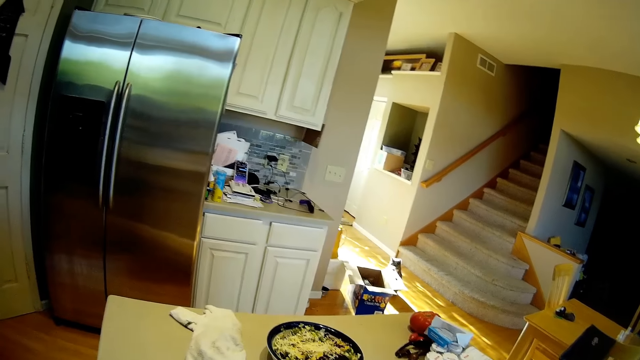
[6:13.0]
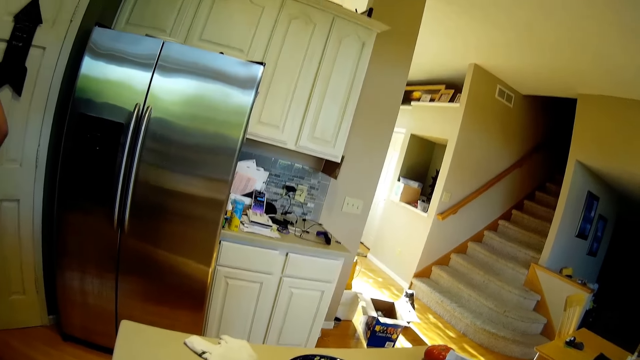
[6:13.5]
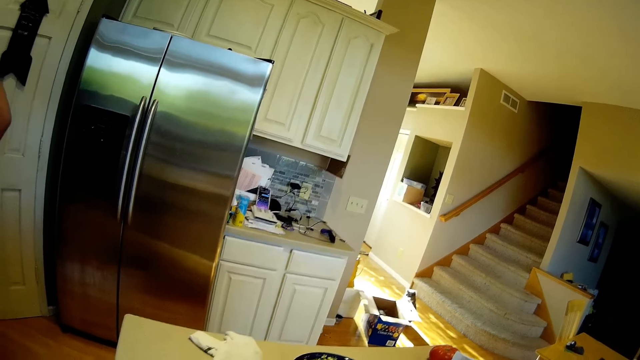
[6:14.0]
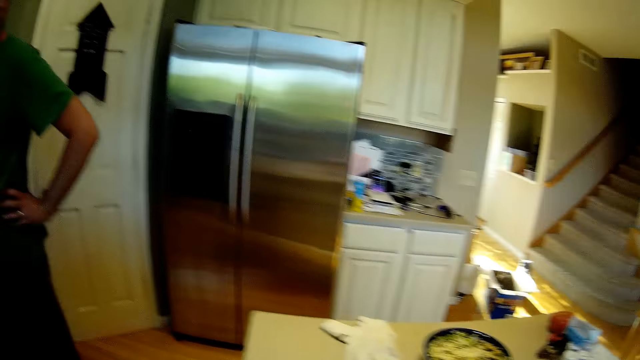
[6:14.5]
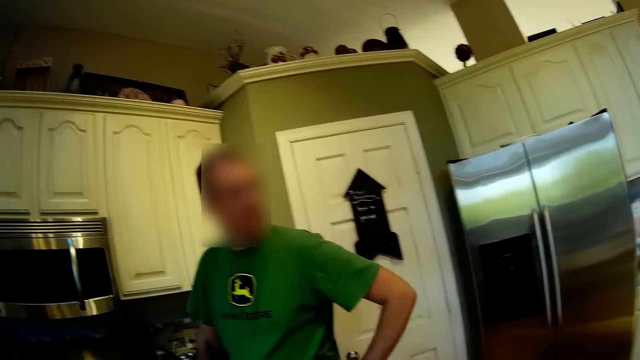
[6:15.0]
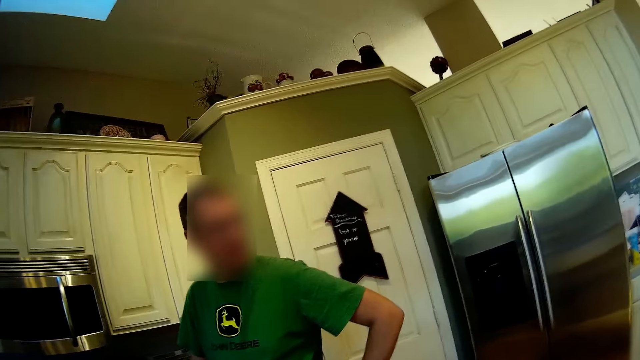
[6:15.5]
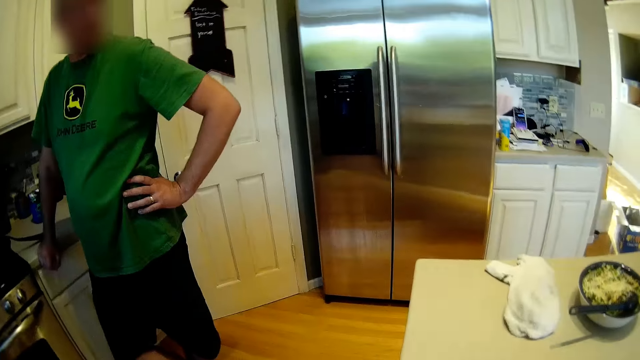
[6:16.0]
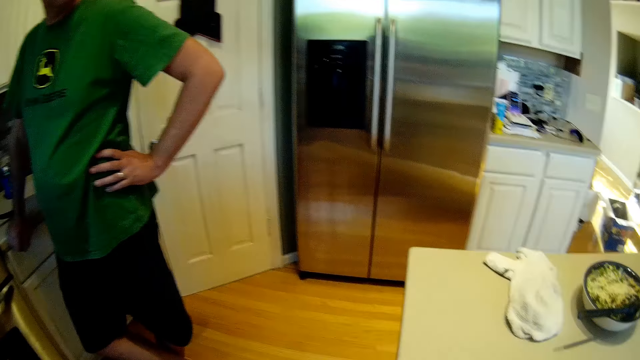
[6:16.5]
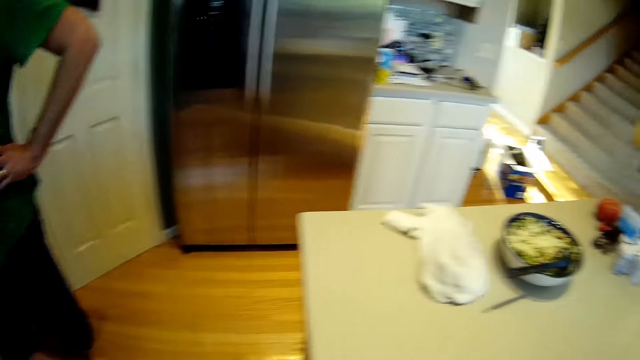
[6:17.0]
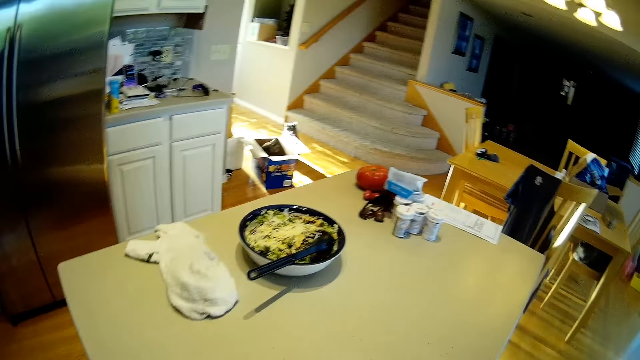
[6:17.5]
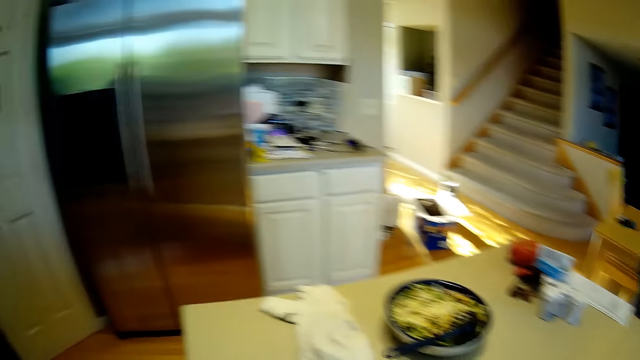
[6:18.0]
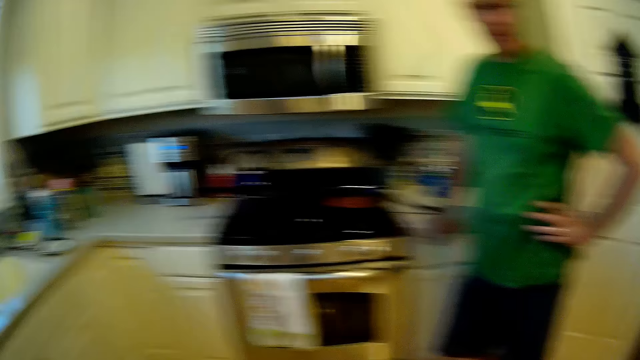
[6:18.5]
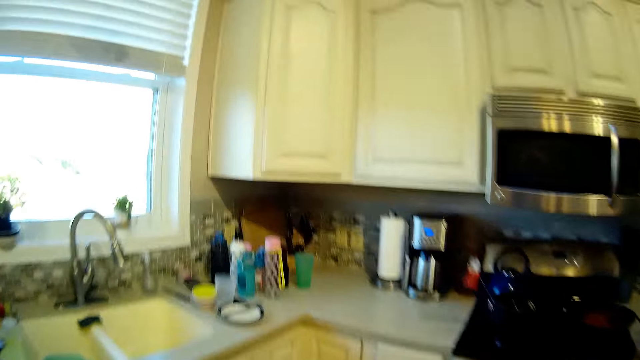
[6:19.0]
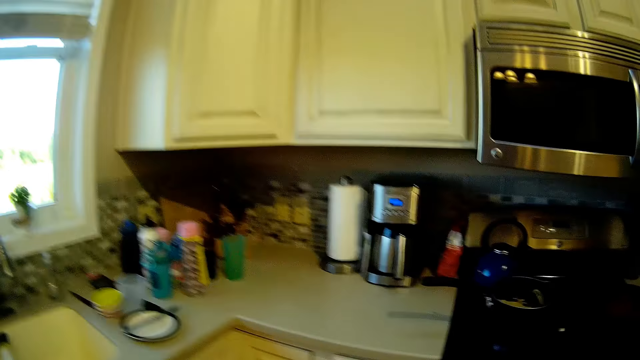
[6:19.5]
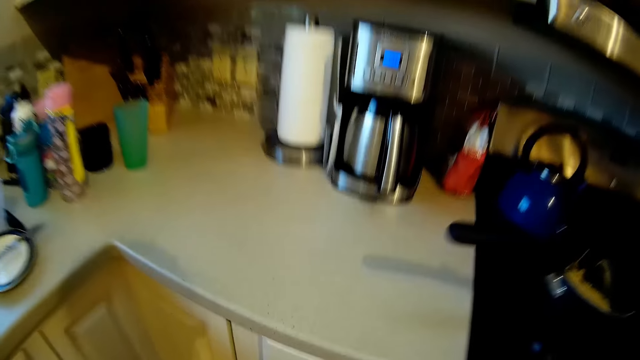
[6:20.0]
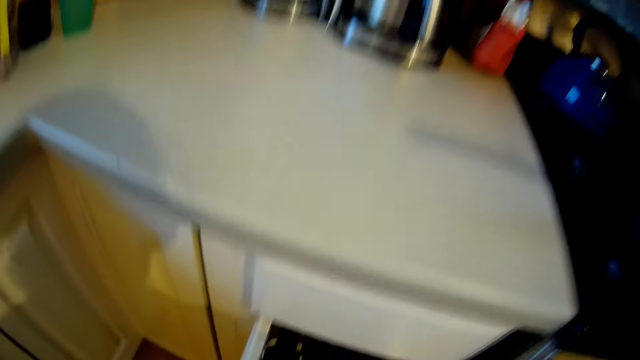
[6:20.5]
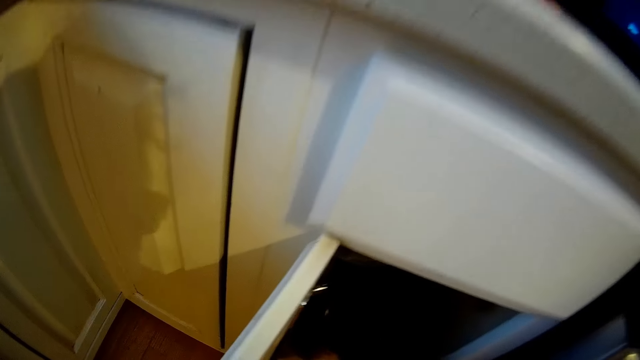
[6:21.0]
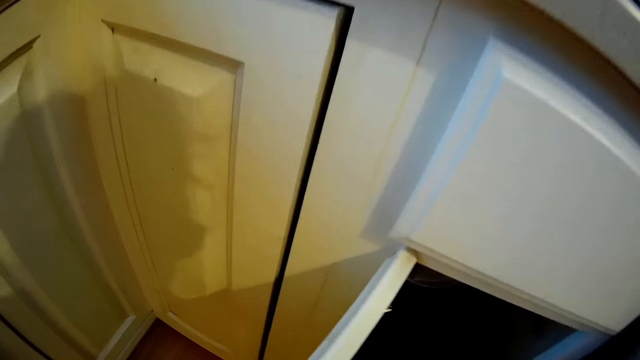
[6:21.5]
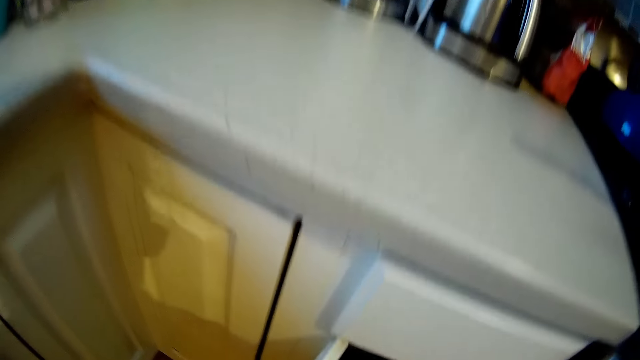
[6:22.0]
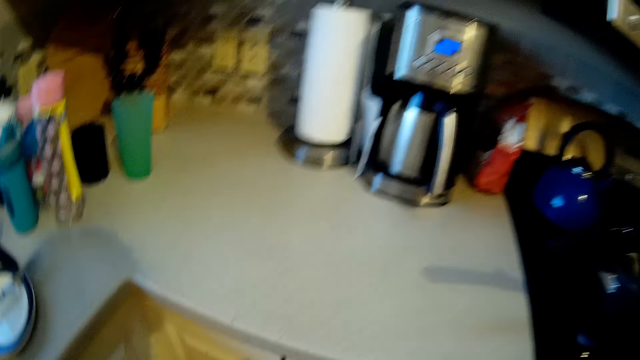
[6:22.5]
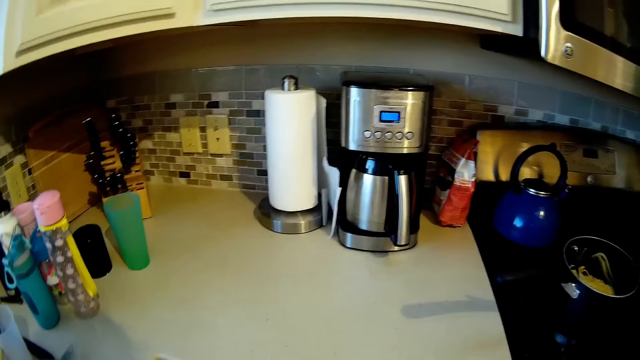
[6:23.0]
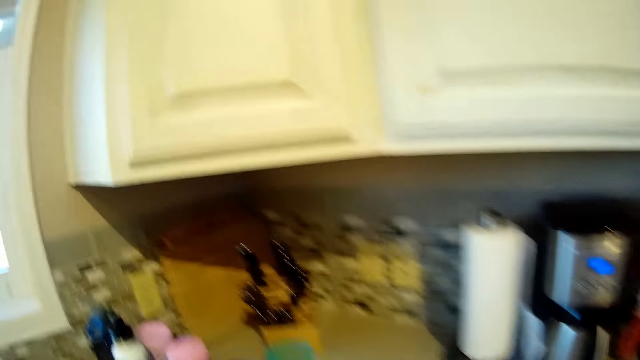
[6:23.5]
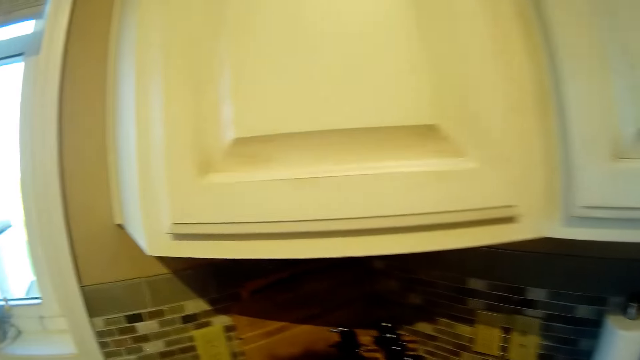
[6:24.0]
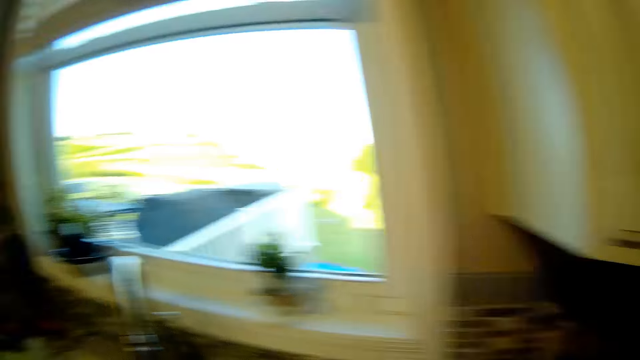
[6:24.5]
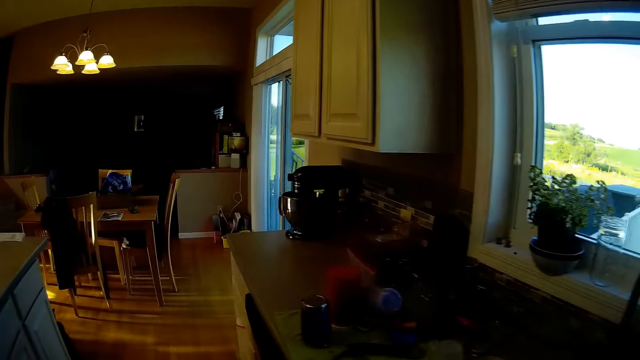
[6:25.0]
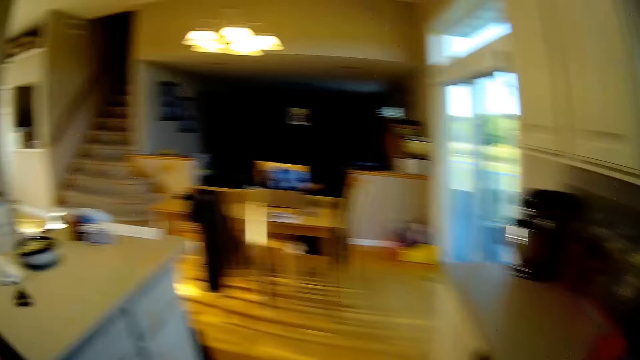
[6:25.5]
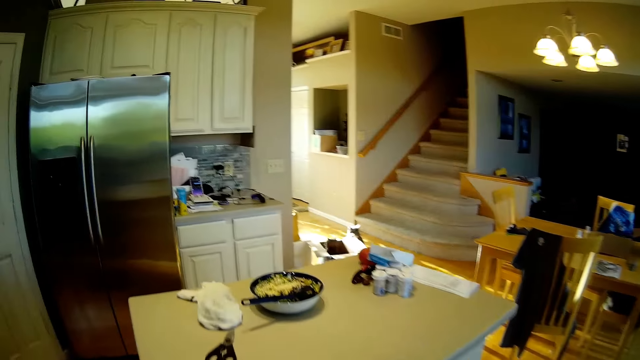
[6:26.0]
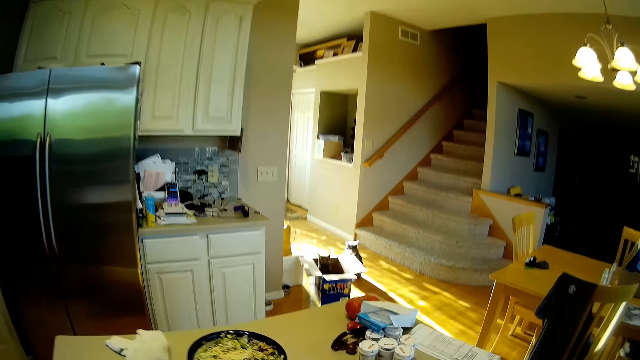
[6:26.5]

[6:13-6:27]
The camera wearer converses with the man. They look at the man. They turn around. They converse with the man. They look at the table. They walk in the kitchen to the cabinet. They open the cabinet. They pick up a tin. They close the cabinet. They walk in the kitchen to the table.

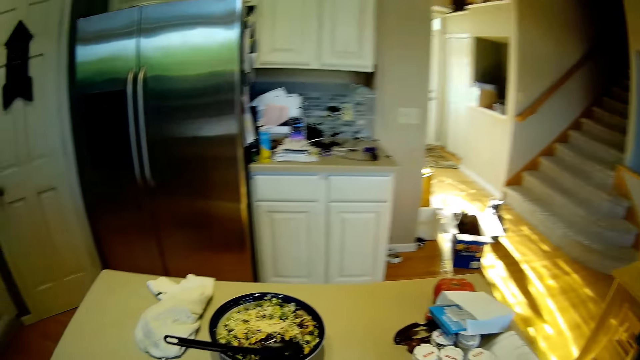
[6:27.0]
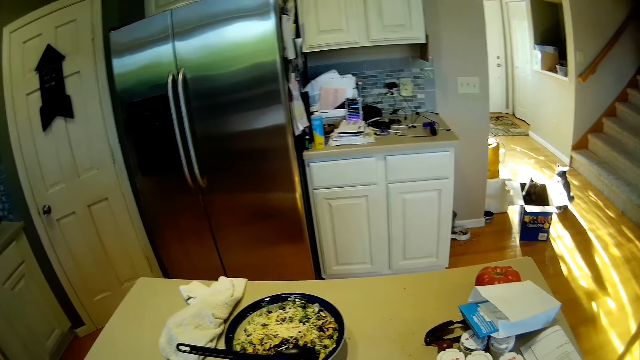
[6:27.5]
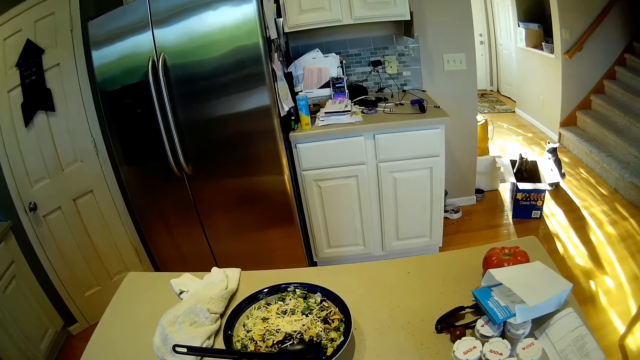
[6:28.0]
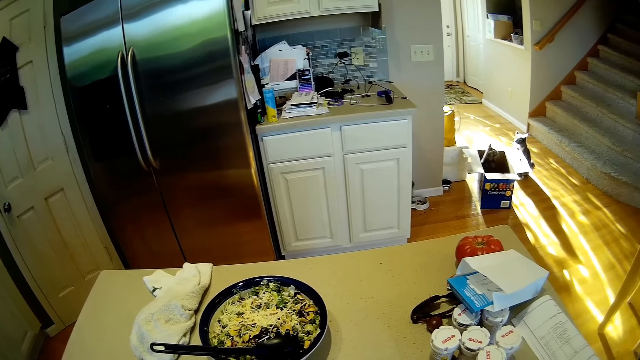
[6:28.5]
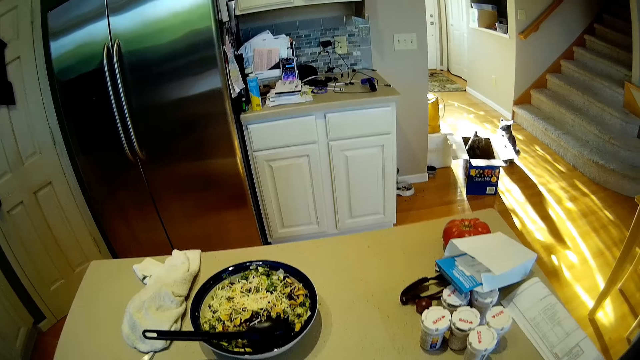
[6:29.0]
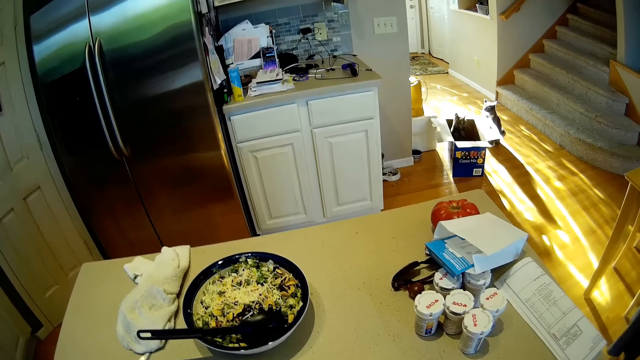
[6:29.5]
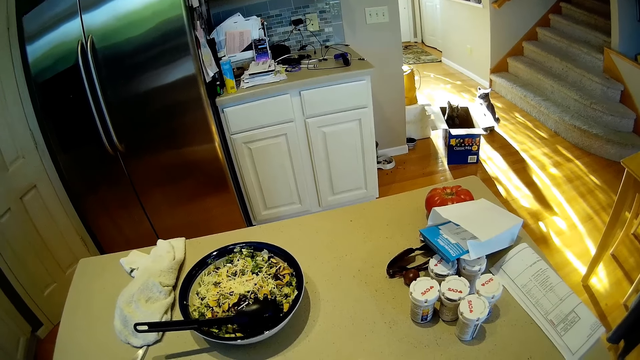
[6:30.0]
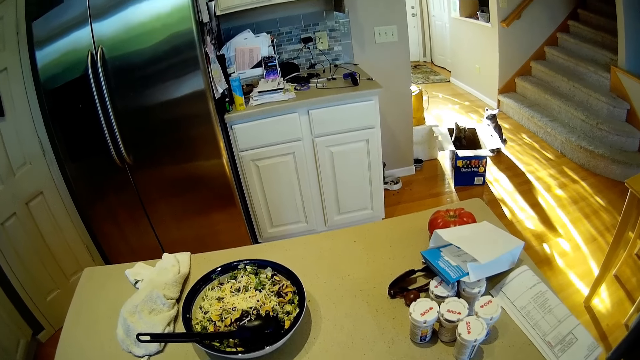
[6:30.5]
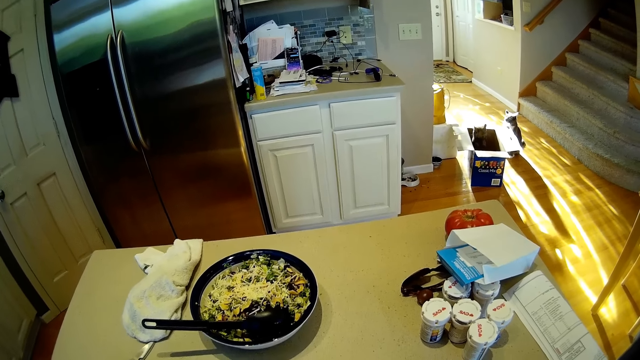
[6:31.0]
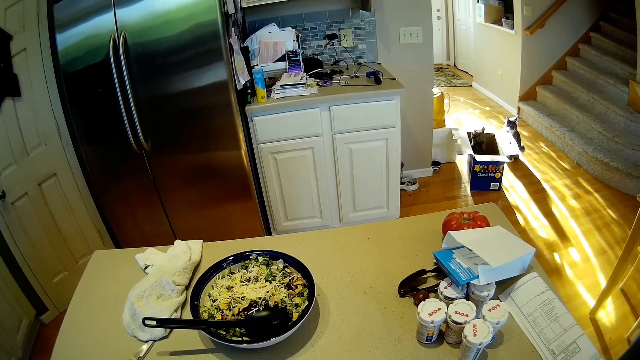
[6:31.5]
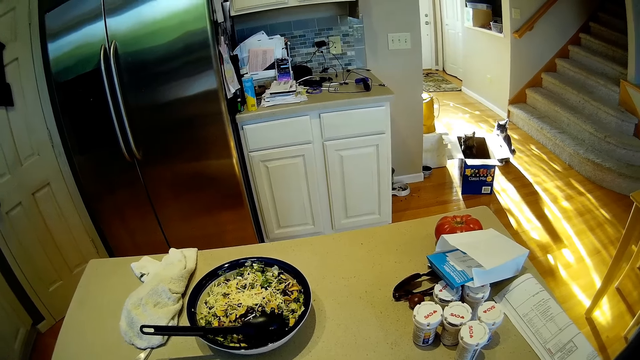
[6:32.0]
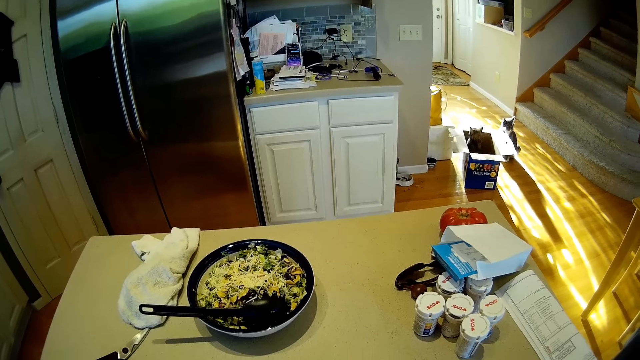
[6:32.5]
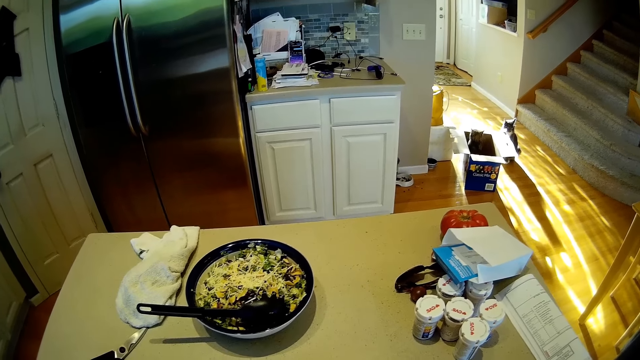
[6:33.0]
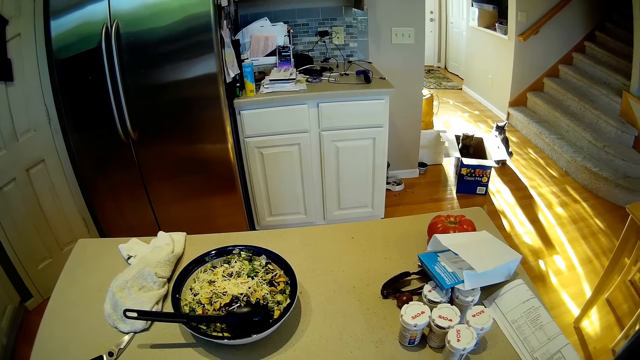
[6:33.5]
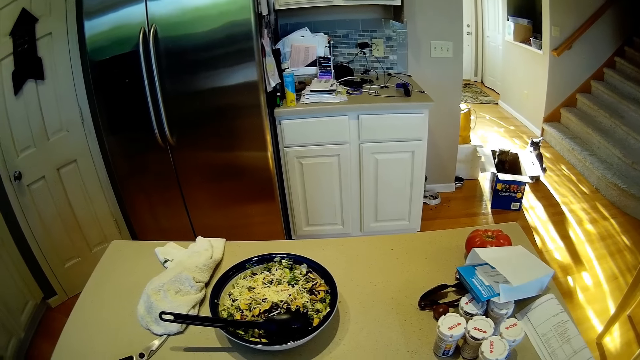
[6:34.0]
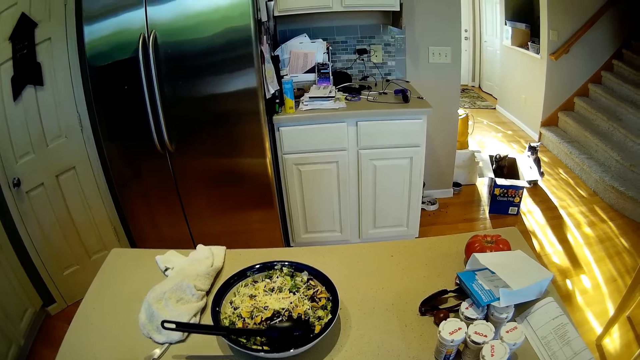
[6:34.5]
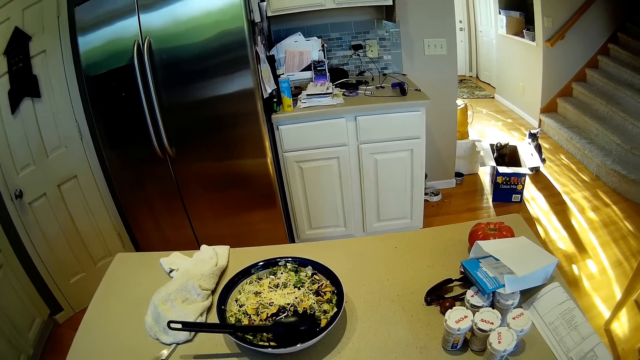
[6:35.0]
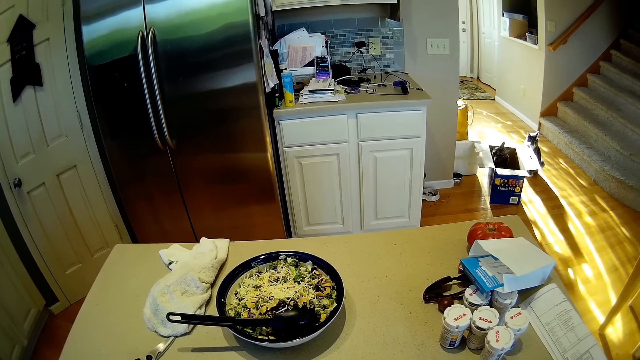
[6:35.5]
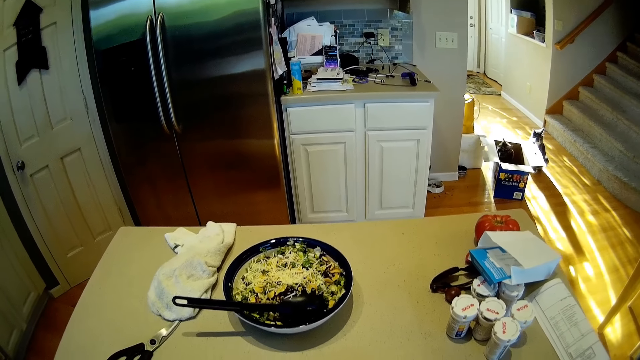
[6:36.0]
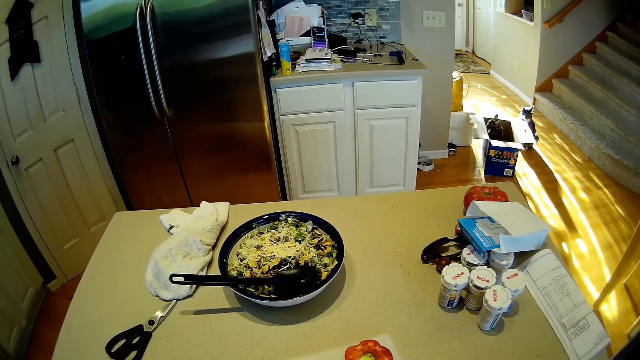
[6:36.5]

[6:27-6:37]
The camera wearer puts the tin on the table. They stare around. They stand for a while. They converse with the person.
